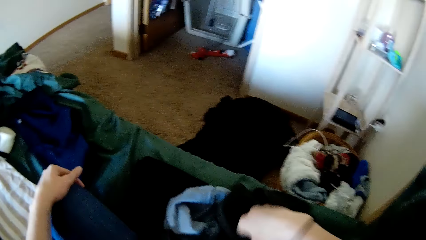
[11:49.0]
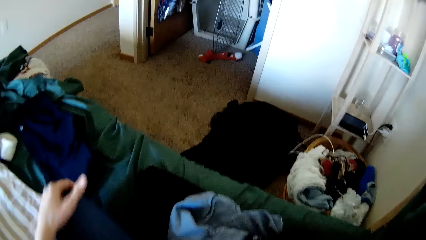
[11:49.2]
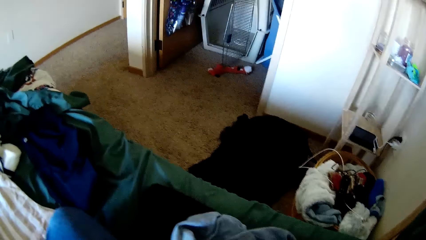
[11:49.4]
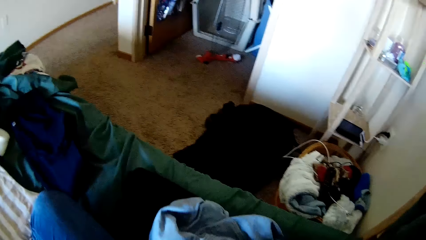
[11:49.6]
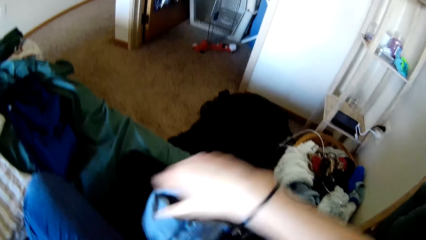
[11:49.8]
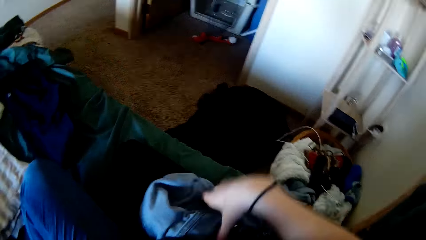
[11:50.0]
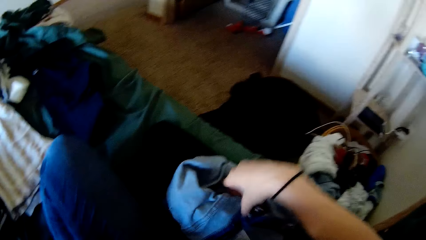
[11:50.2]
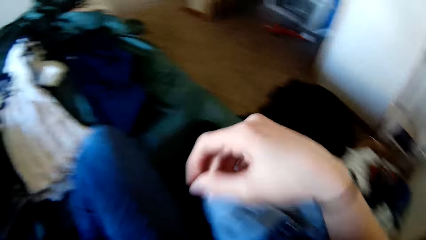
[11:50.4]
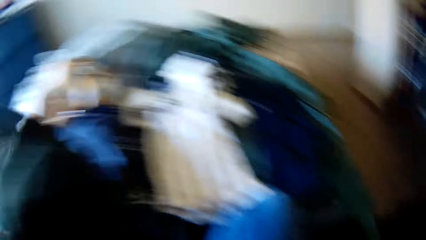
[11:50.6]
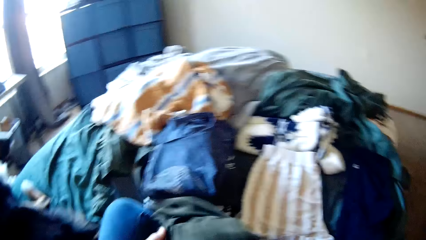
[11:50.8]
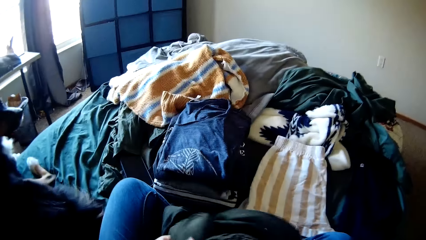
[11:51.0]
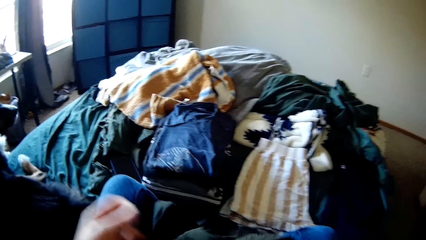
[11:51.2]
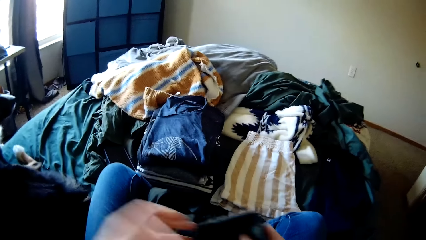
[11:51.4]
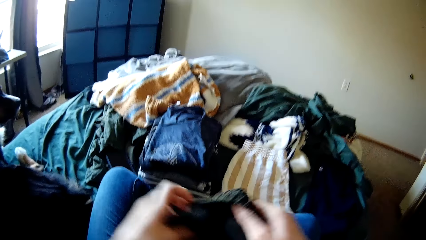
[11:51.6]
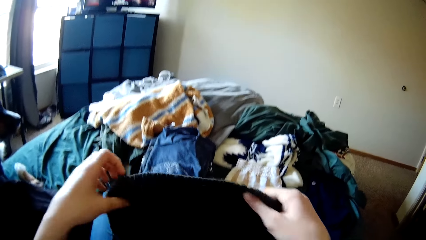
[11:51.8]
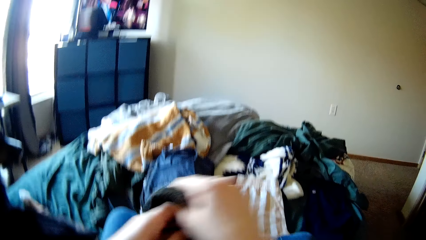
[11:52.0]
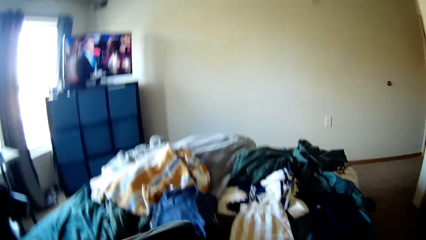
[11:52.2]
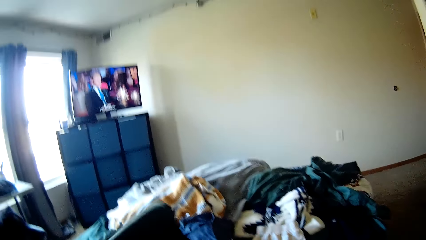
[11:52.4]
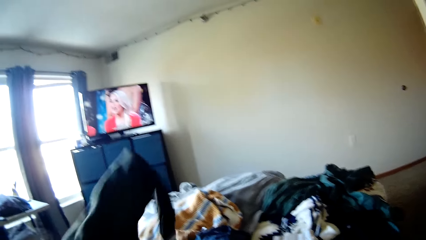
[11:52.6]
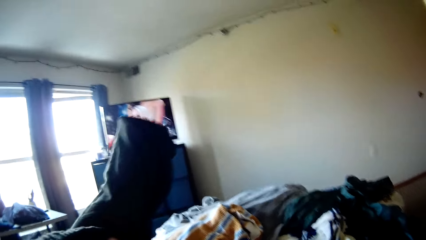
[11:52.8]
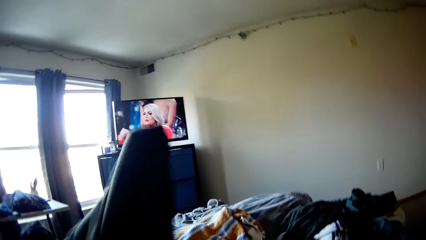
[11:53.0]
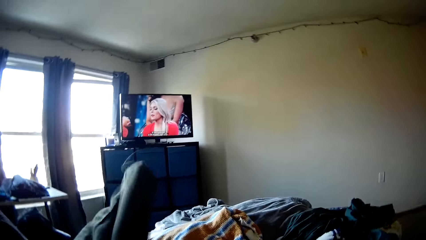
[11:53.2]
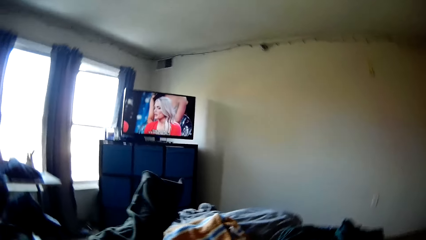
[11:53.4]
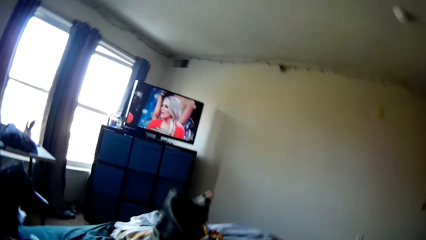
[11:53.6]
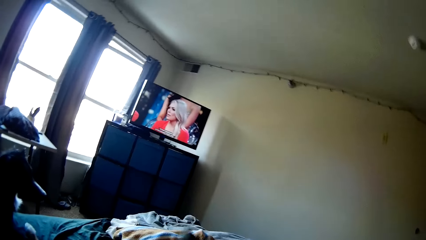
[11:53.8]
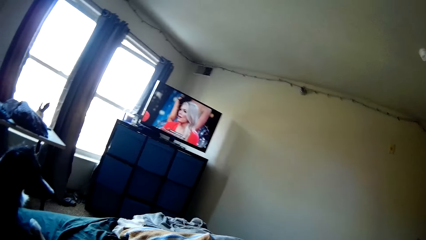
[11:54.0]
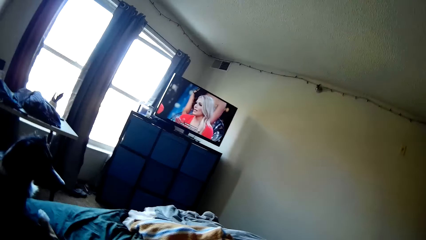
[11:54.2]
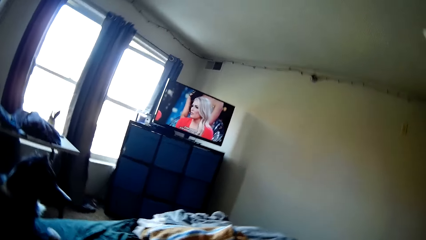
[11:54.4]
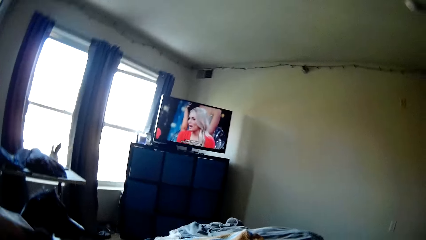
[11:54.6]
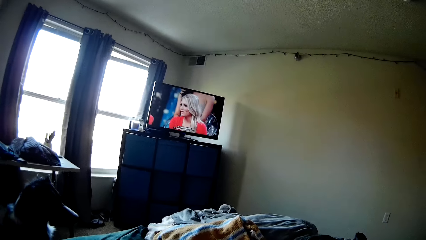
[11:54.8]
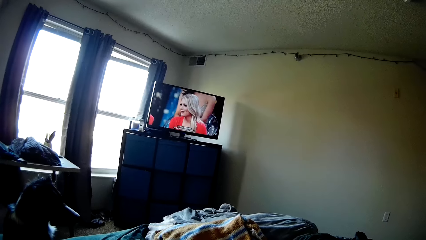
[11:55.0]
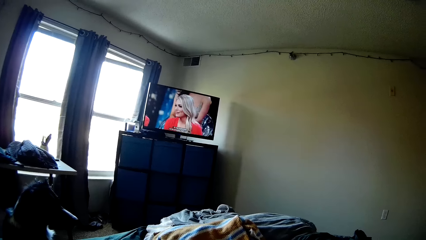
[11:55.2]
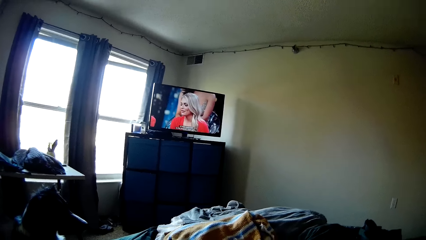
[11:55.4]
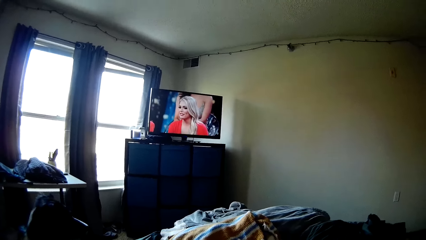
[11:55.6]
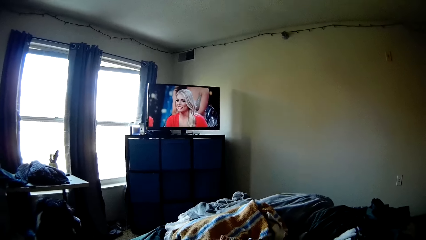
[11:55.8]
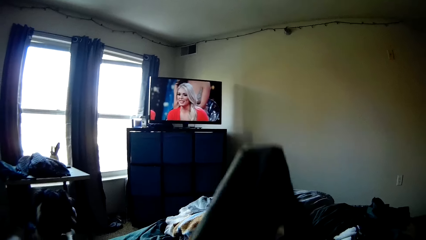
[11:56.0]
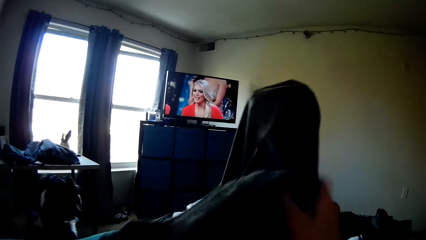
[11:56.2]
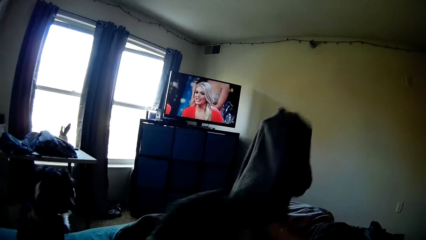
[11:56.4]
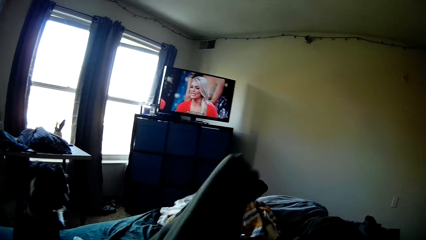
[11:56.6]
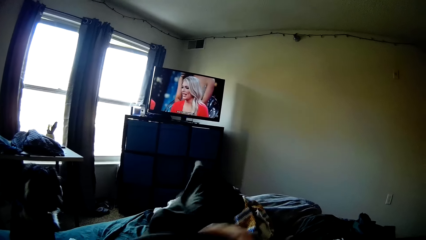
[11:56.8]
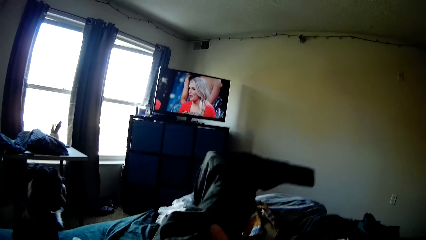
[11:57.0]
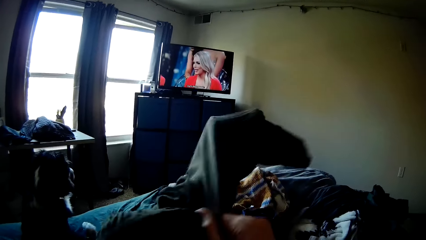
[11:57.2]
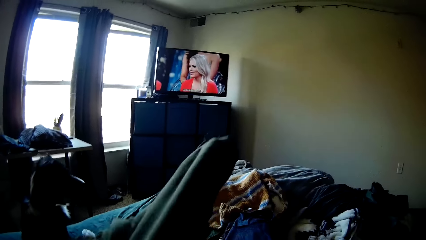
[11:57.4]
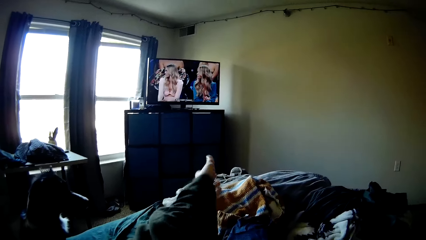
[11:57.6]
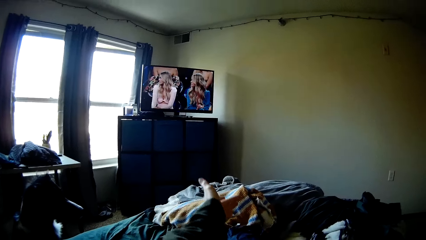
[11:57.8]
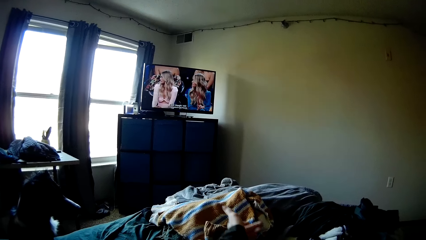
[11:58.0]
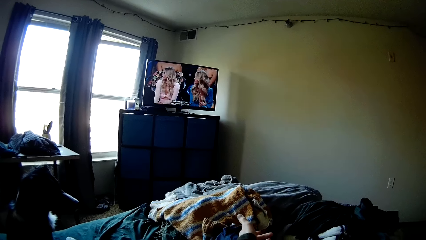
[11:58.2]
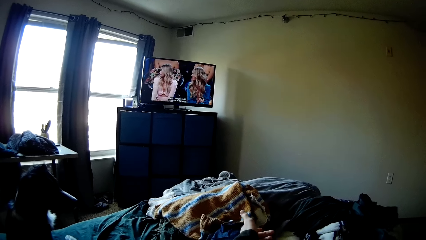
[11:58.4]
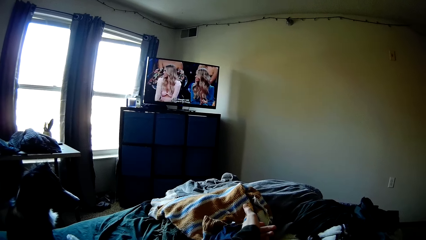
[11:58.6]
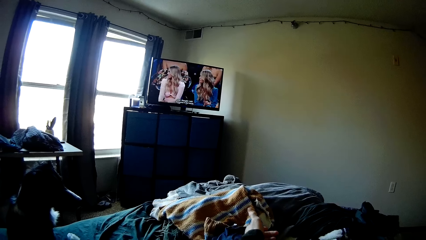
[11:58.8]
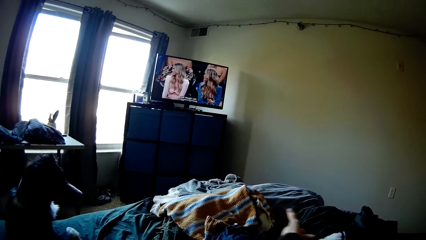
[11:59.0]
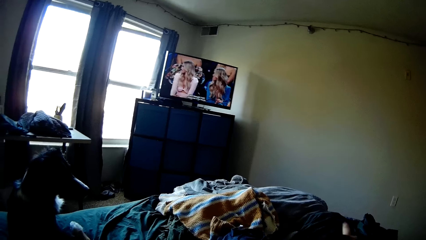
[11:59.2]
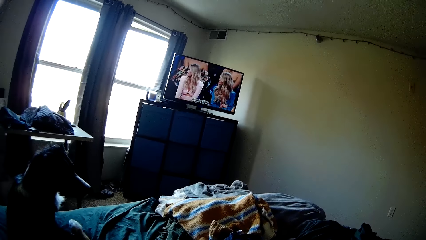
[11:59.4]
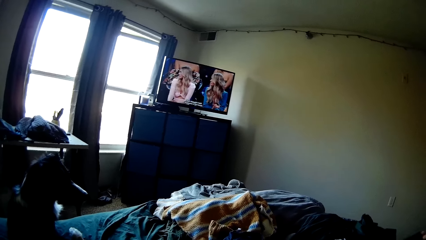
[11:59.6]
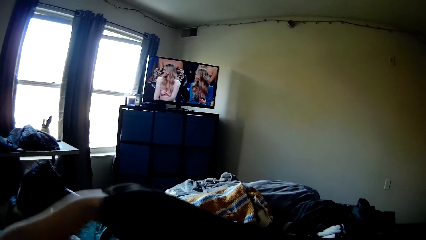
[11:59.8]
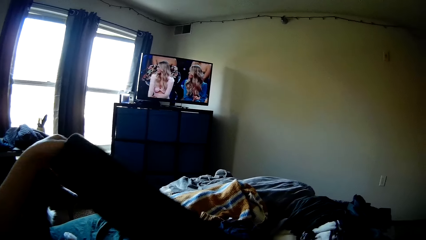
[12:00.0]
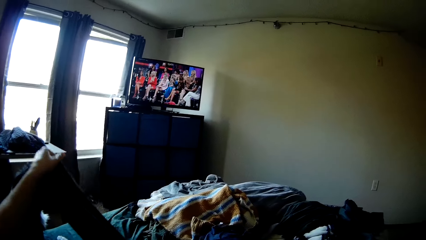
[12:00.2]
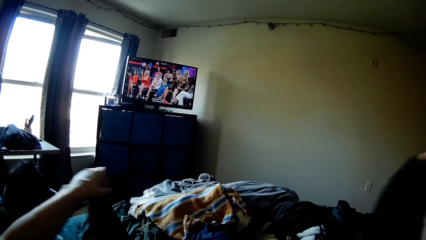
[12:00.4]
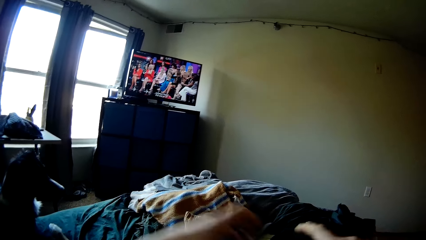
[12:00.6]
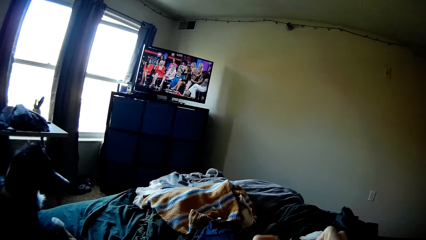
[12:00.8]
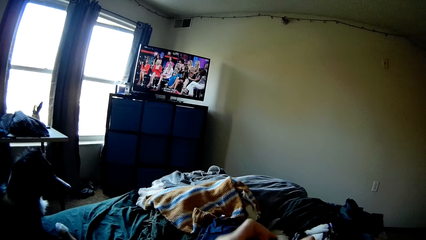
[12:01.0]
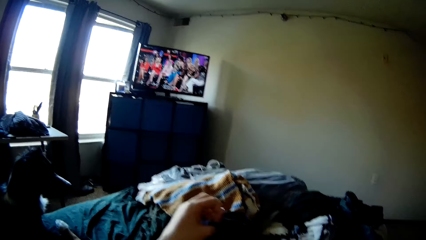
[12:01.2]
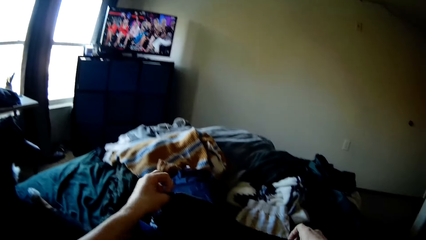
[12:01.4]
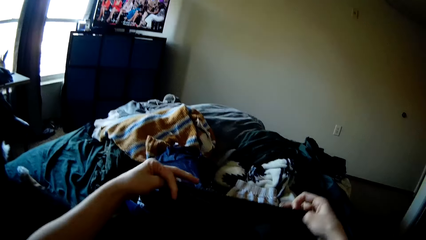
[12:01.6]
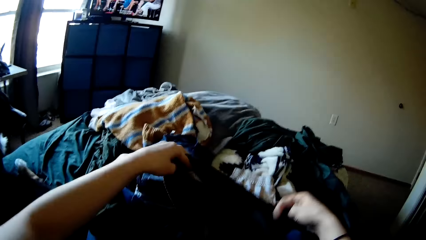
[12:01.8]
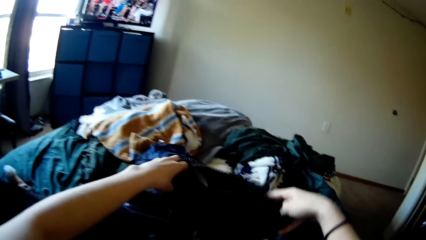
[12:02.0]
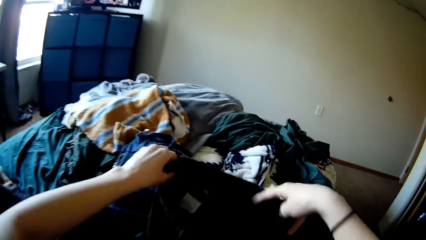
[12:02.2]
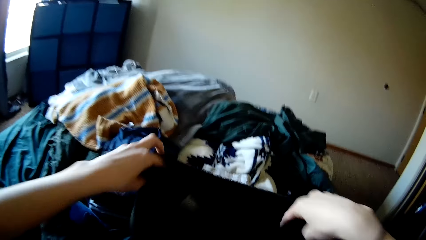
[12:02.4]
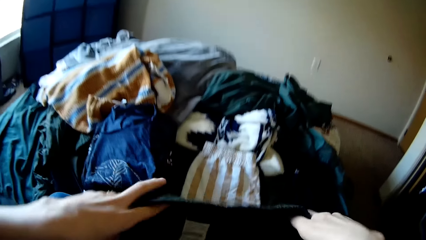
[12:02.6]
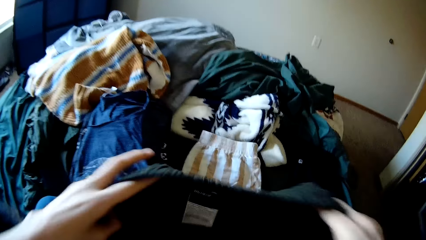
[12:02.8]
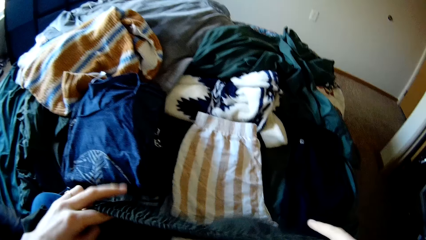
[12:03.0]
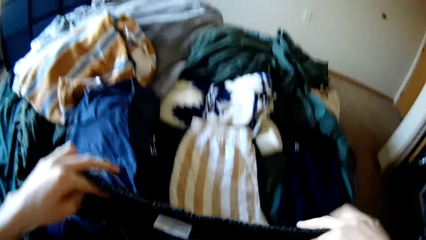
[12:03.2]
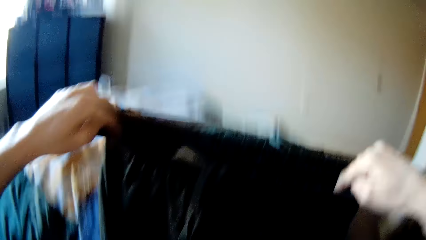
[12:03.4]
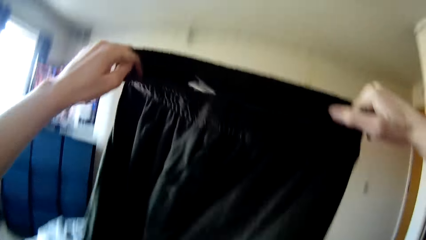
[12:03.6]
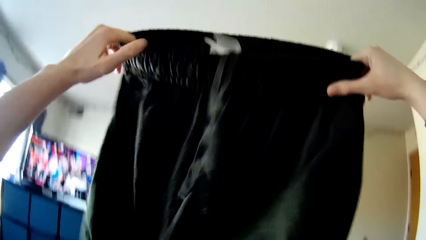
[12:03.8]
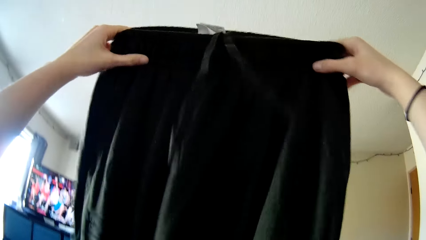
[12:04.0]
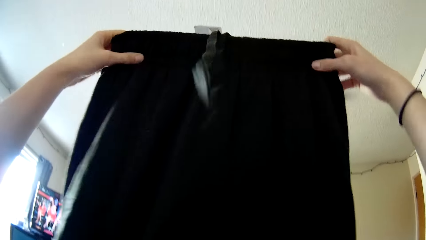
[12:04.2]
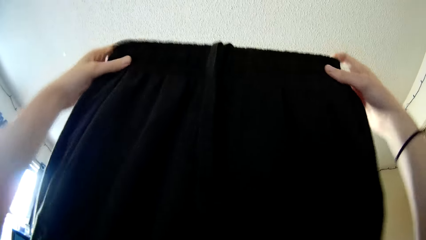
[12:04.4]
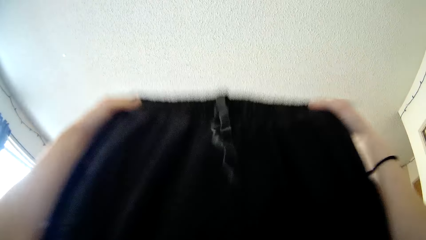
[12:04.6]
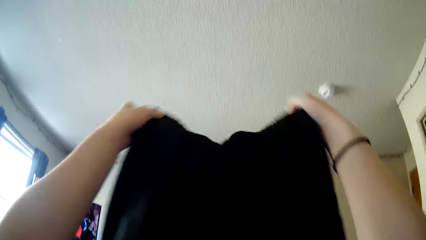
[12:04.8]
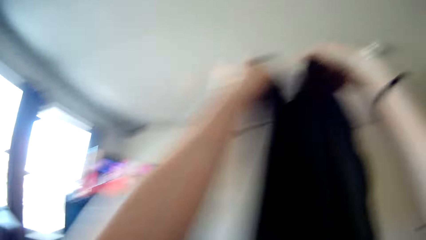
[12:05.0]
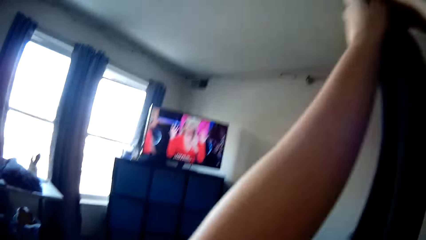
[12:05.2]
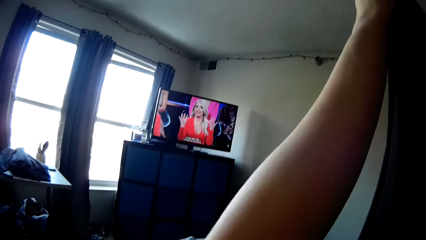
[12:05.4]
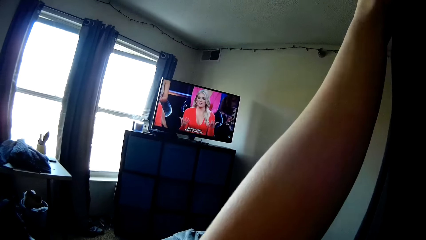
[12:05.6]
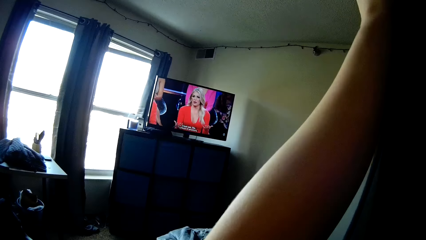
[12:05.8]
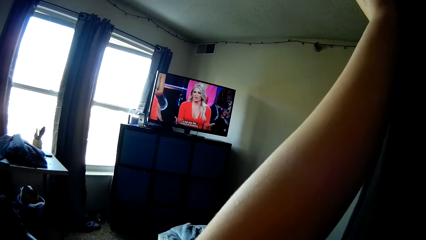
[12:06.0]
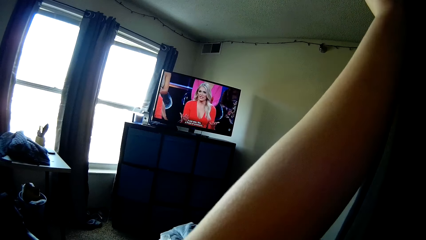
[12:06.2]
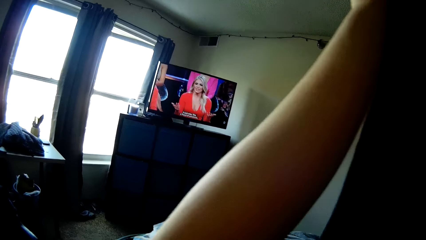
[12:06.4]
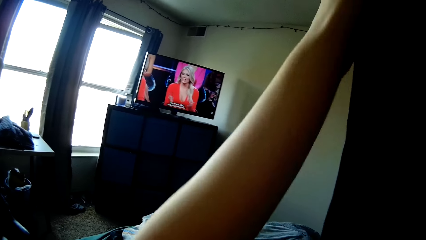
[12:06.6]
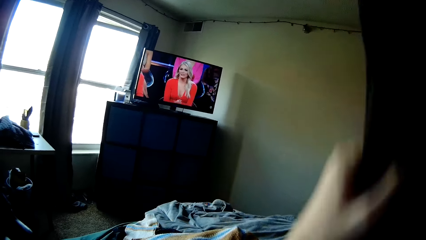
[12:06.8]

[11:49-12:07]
The camera wearer picks up a pair of joggers from the bed. They hold the cloth. They smooth the pair of joggers. They put the hand inside the cloth and turn the cloth side. They lift the cloth. They fold the pair of joggers.
